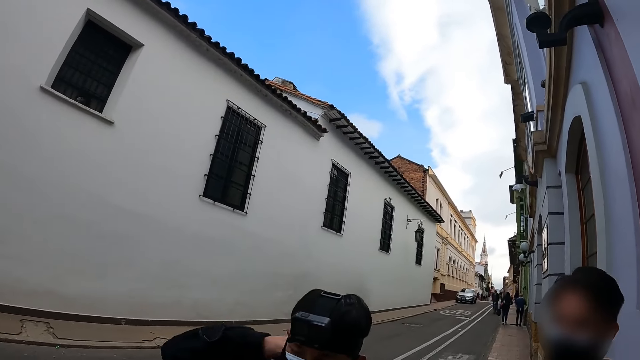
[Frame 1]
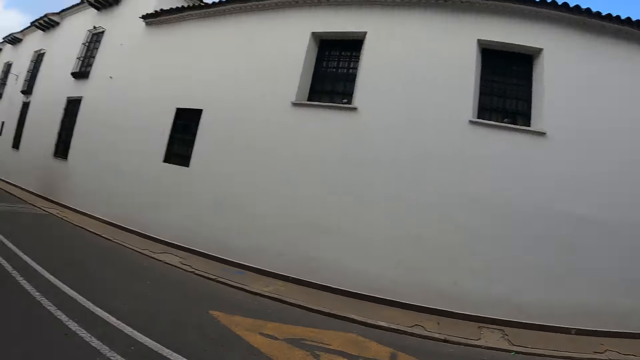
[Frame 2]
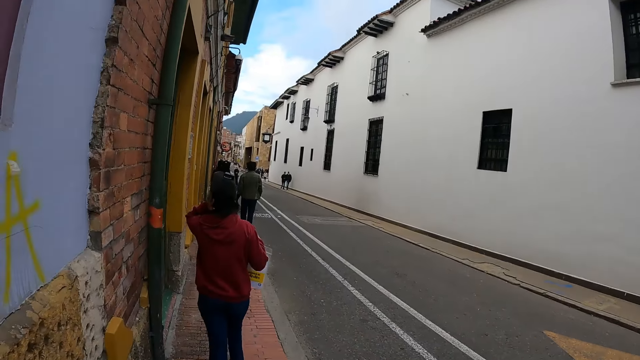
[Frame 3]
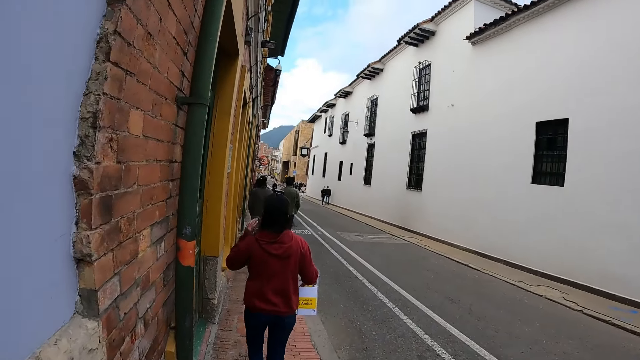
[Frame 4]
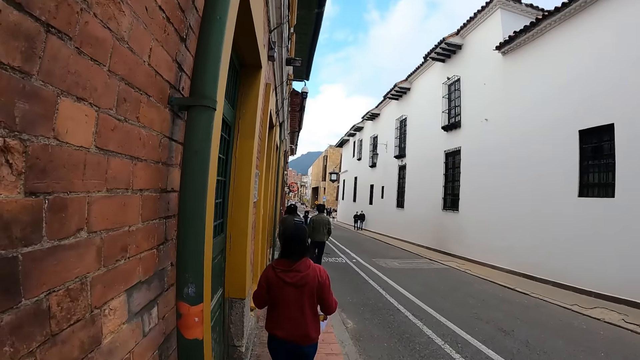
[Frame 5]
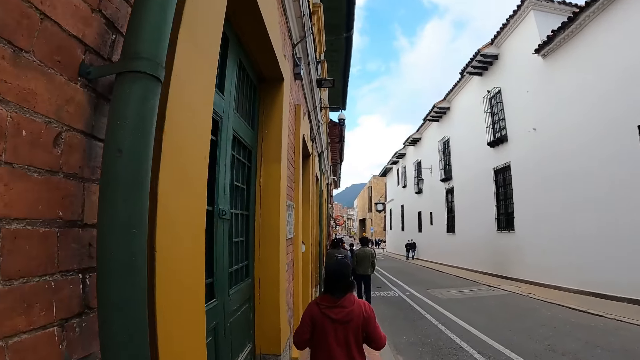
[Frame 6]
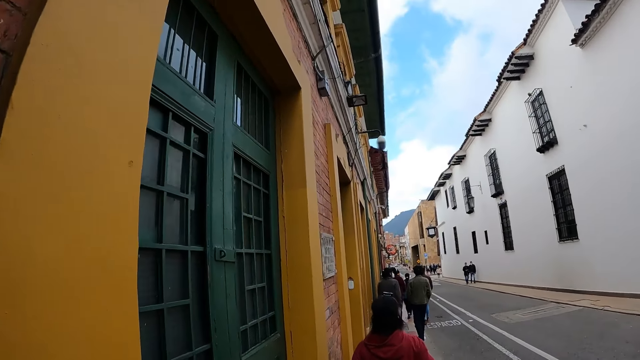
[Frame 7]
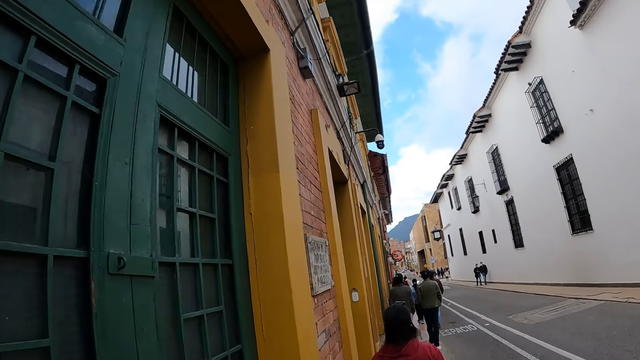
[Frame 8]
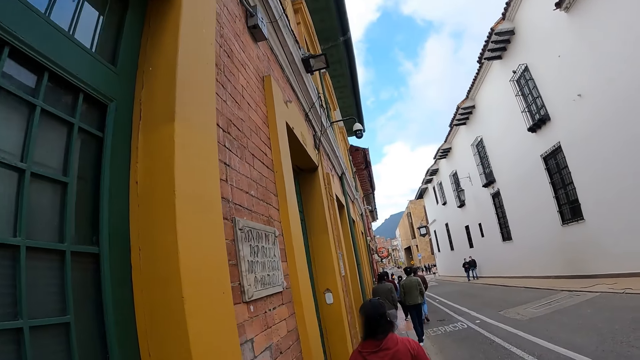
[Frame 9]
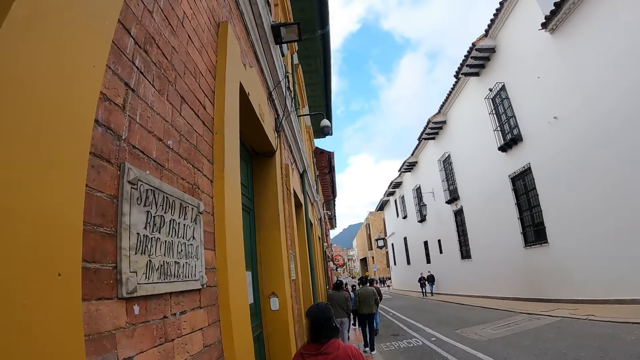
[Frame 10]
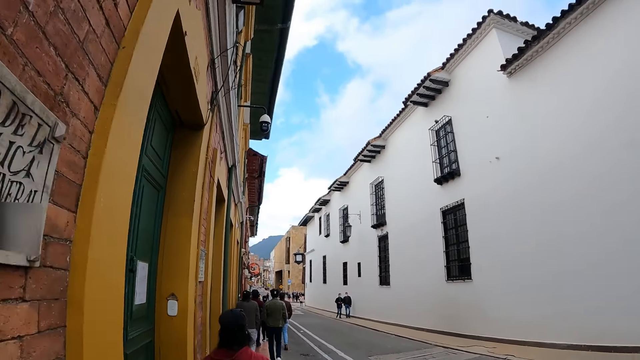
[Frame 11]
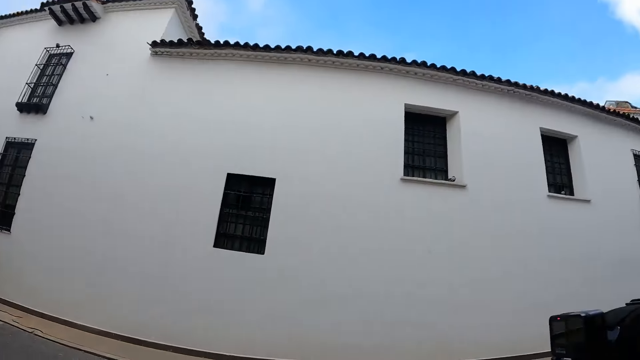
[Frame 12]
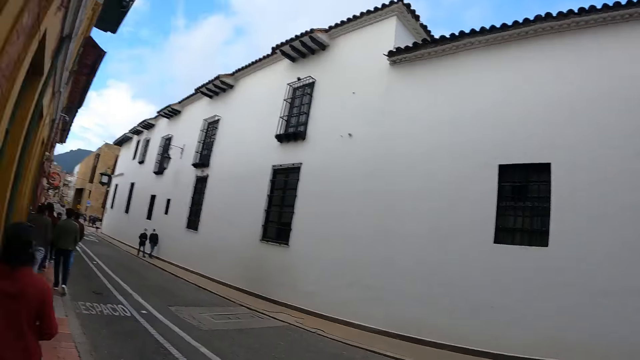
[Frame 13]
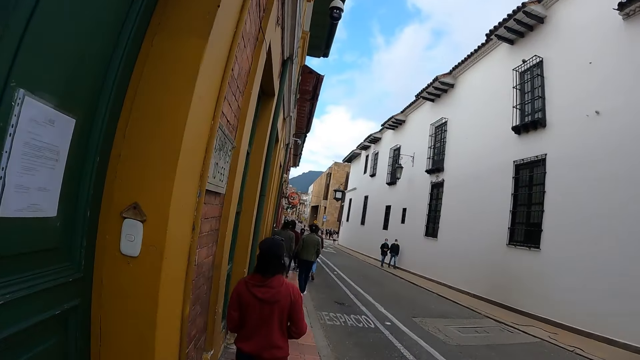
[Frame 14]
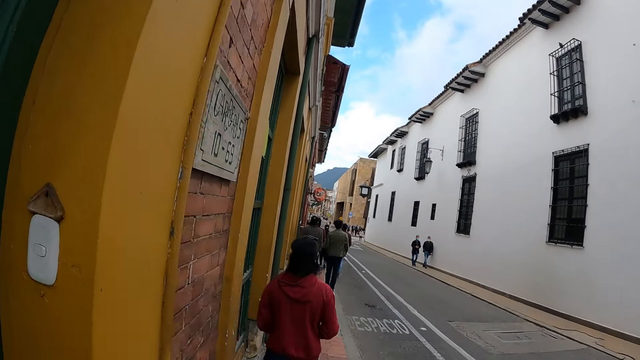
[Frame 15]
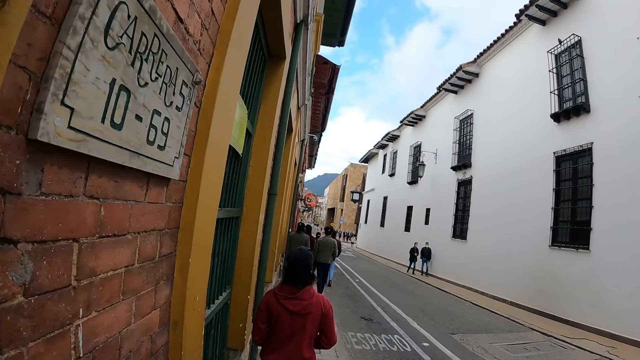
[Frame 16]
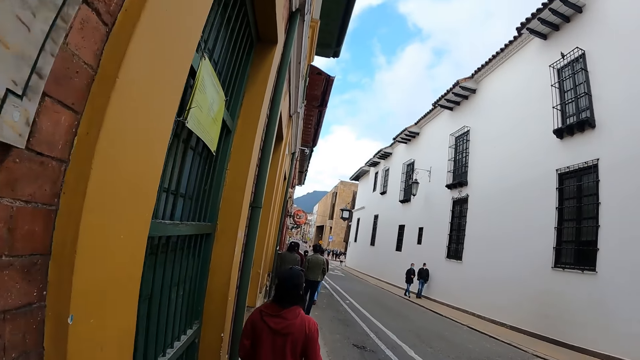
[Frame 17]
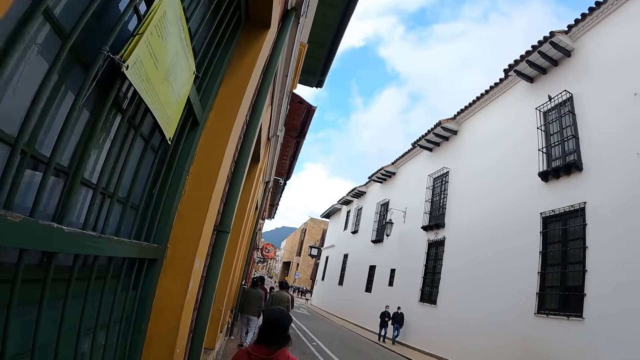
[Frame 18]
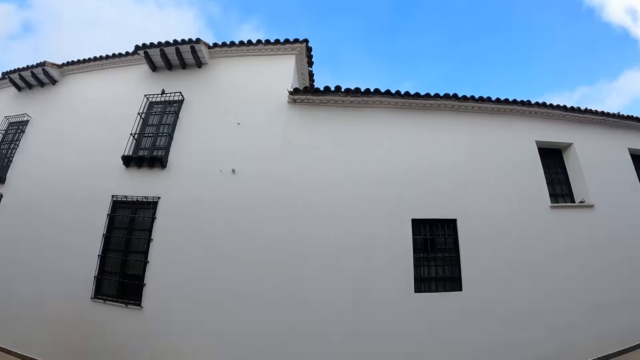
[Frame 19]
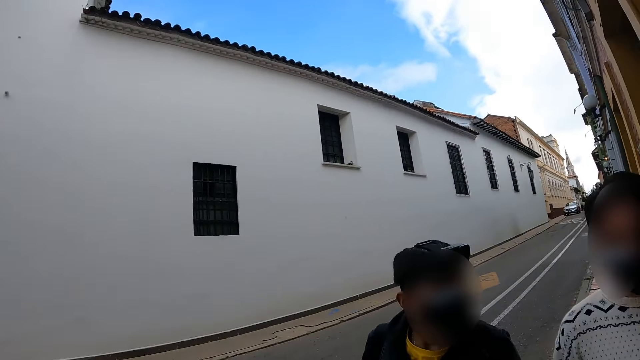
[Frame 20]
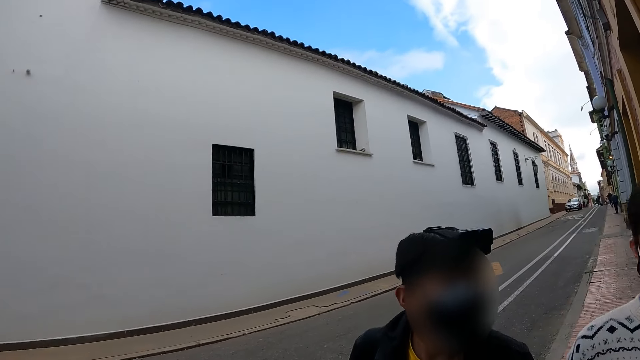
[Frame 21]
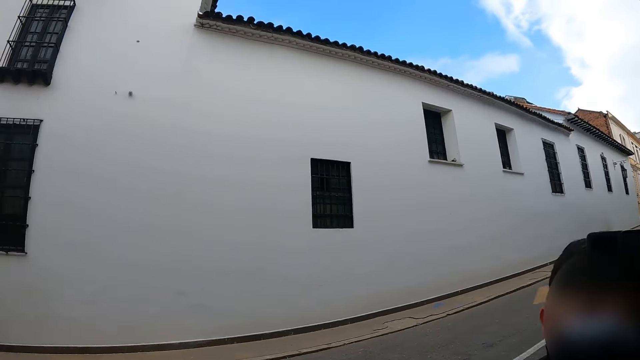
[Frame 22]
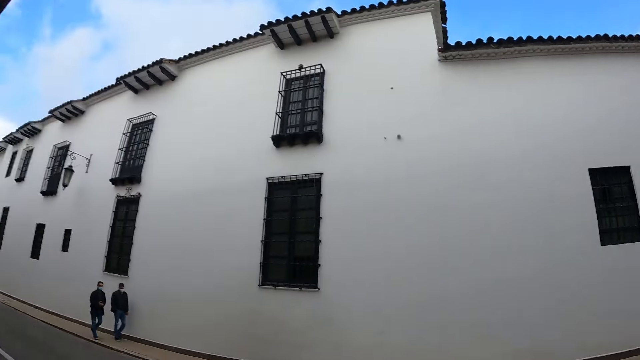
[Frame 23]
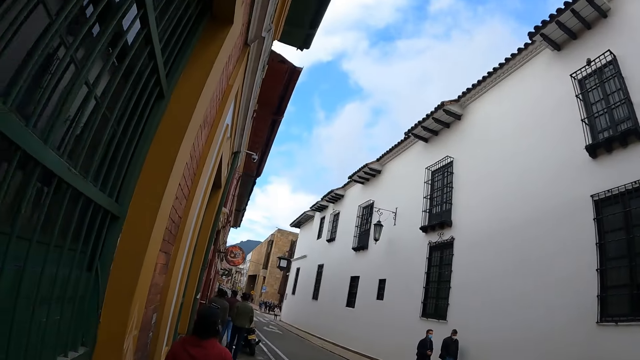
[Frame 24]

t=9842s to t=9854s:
The camera wearer walks along the road. They look around the road. They walk along the road. They look around the road.

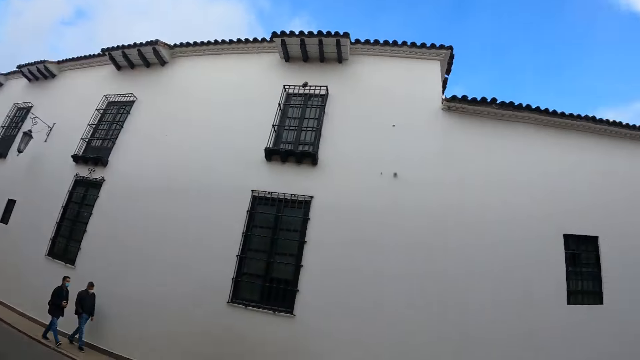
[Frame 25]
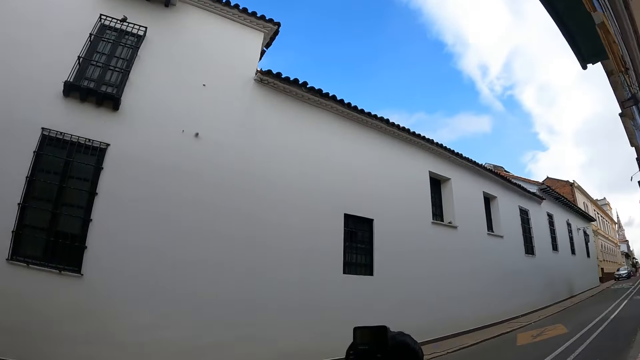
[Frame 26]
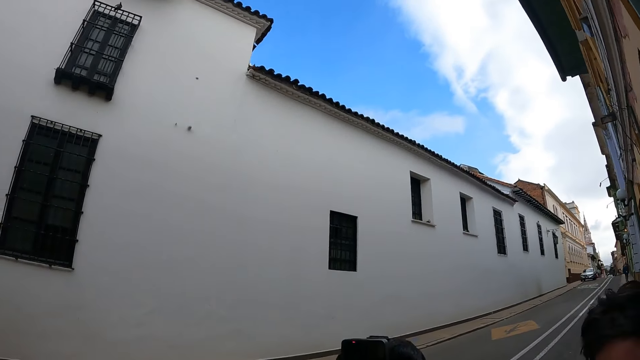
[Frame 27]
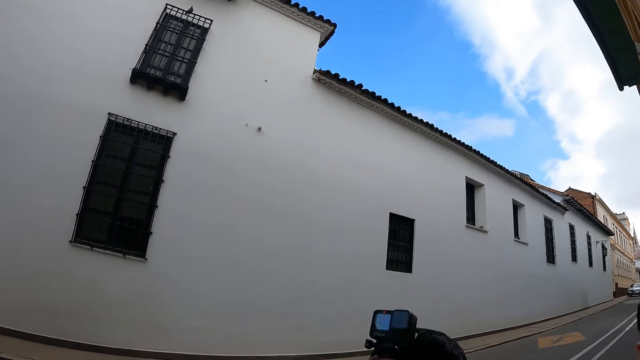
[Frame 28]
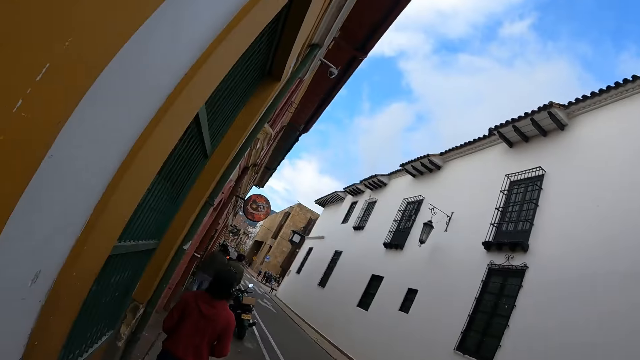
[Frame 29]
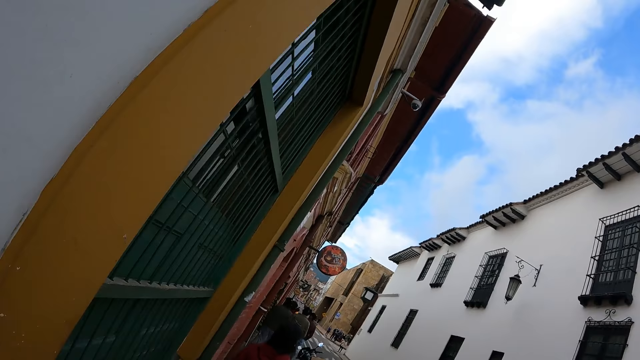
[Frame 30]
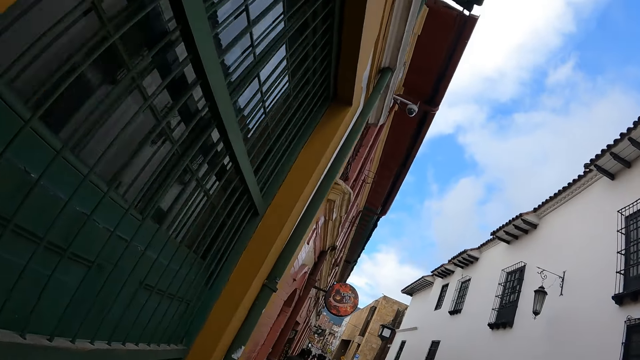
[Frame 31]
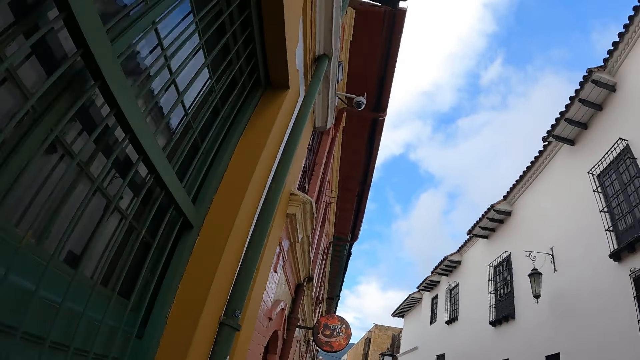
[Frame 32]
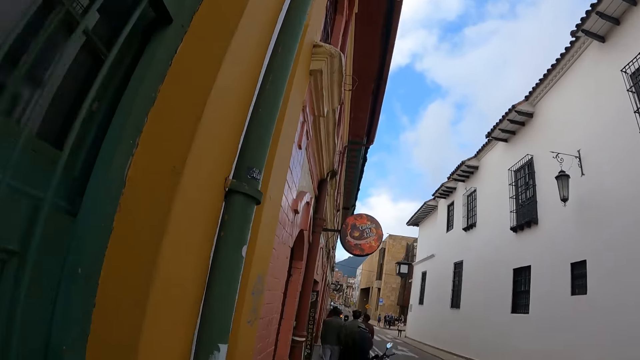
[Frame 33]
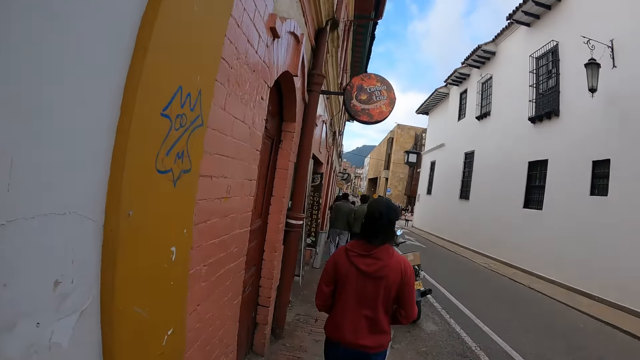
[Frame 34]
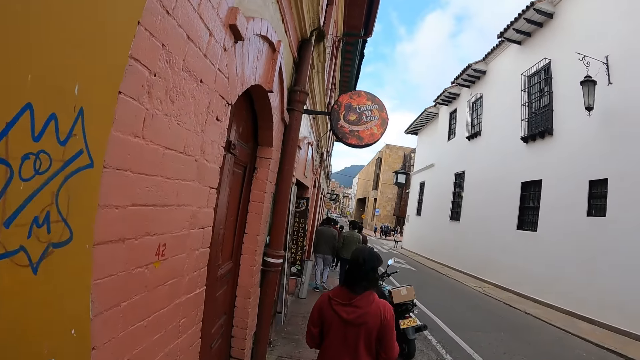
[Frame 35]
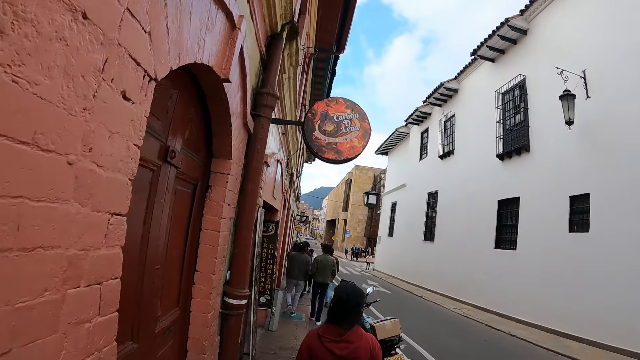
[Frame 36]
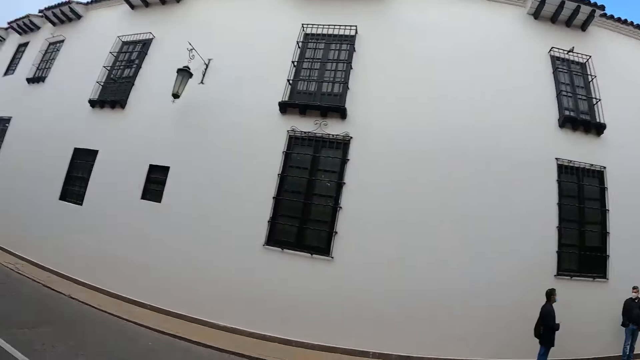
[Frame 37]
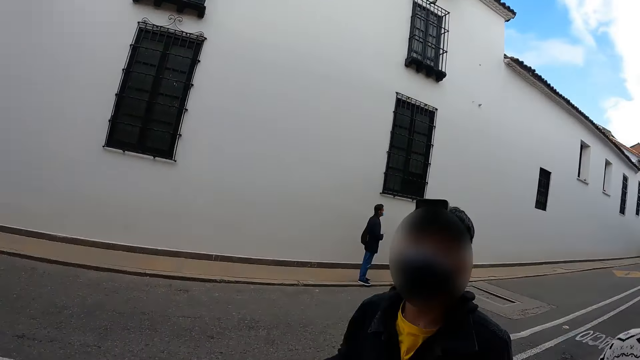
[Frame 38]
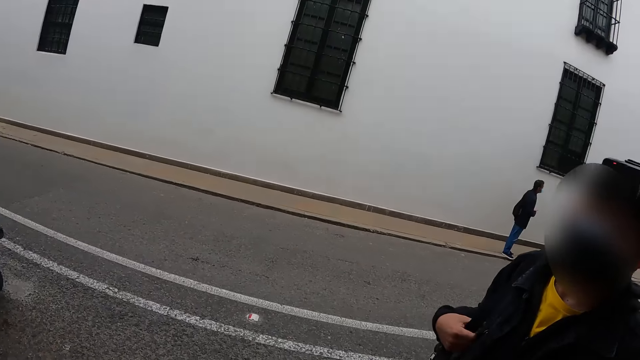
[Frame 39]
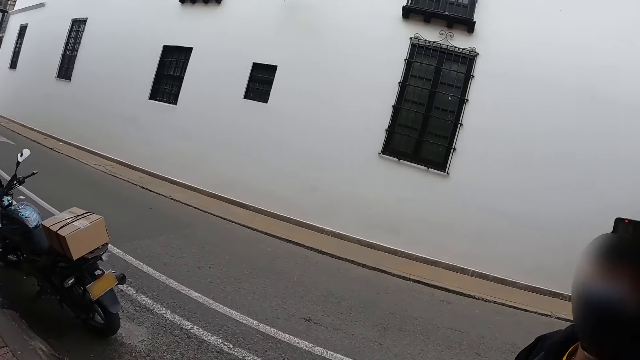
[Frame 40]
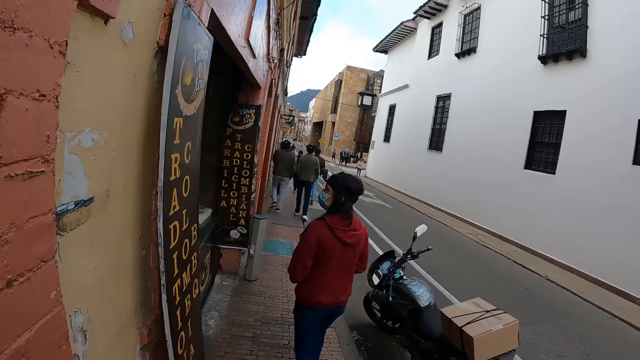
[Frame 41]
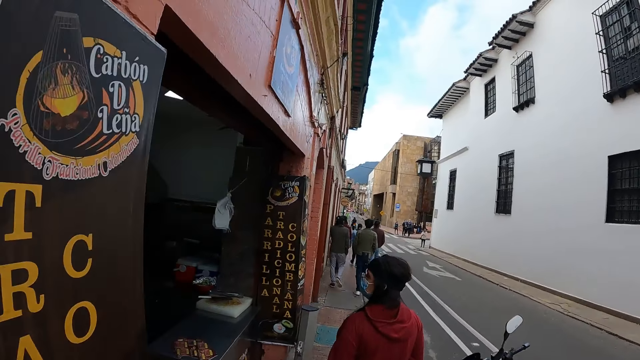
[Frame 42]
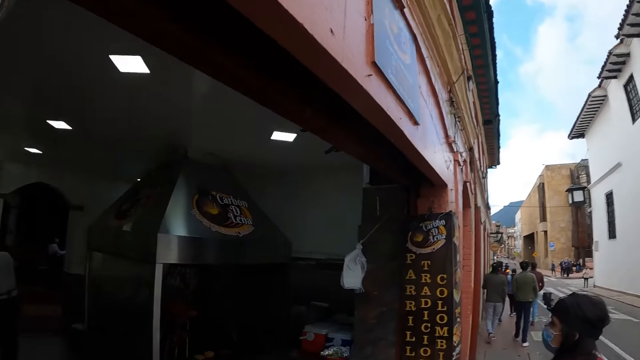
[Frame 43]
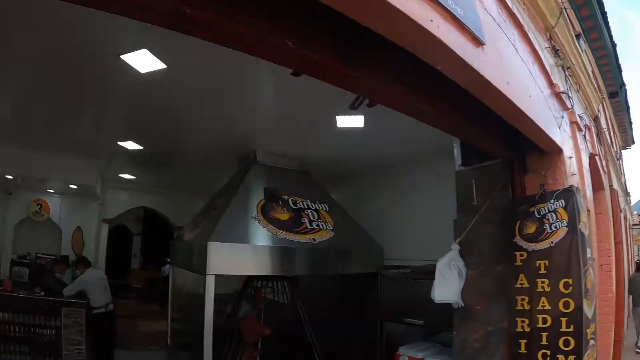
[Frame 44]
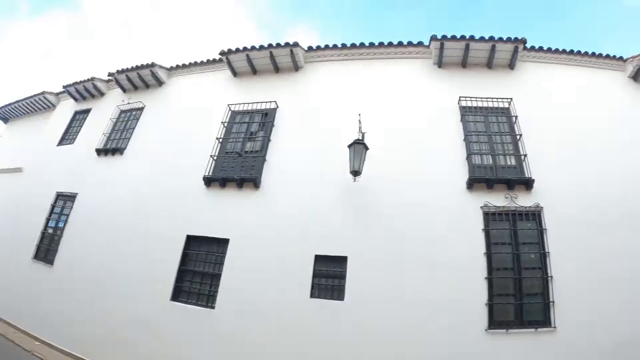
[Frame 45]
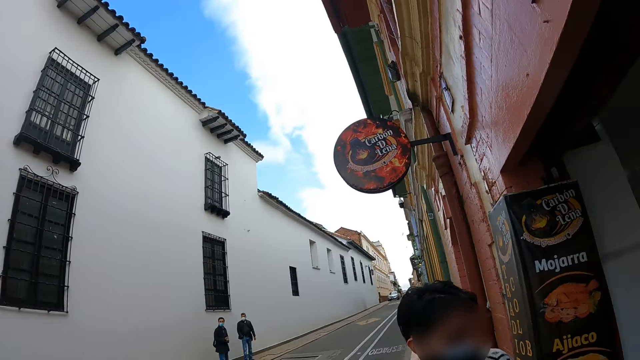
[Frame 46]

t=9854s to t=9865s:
The camera wearer walks along the road. They look around the road. They walk along the road. They look around the road. They walk along the road.
